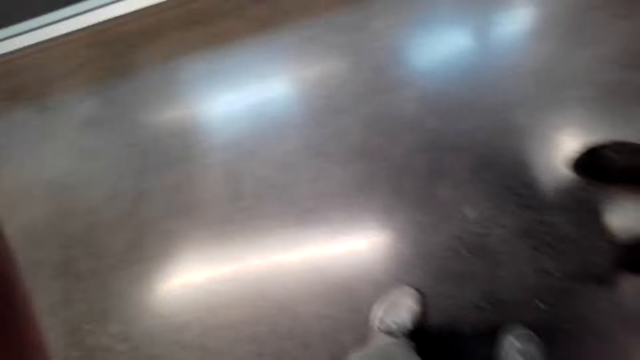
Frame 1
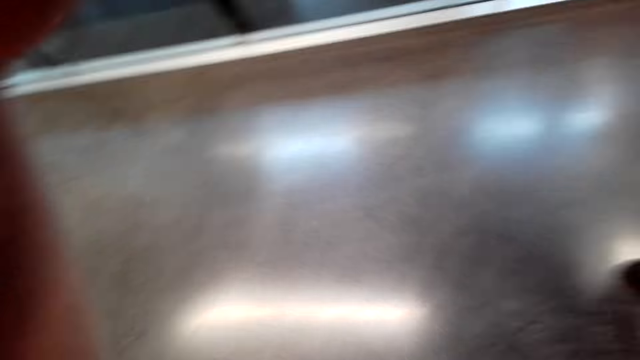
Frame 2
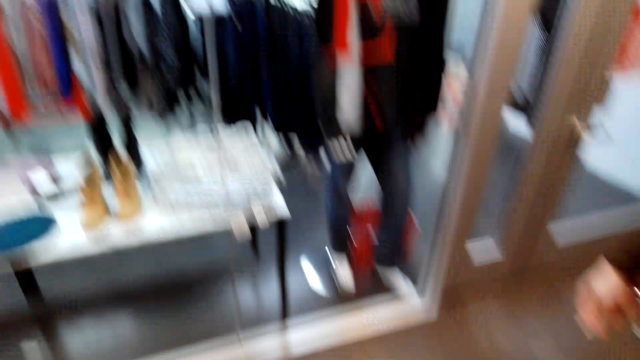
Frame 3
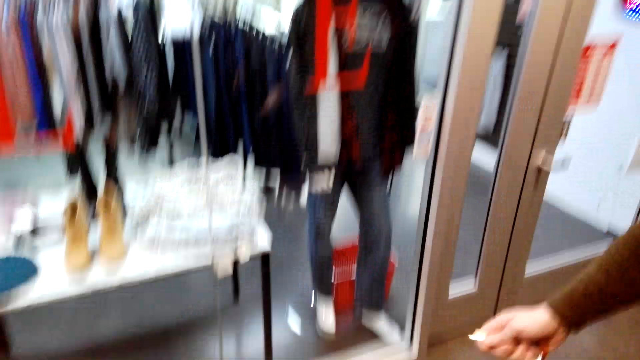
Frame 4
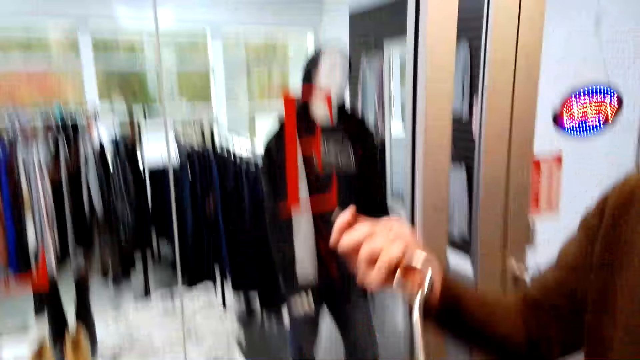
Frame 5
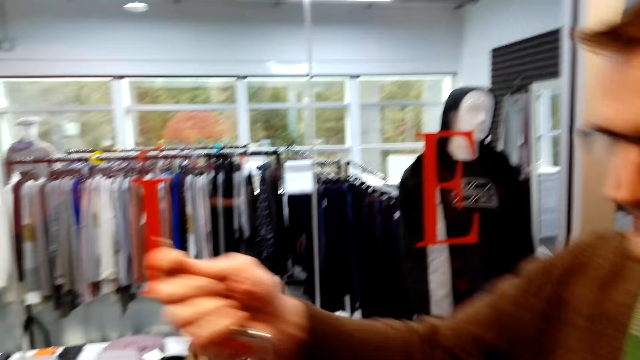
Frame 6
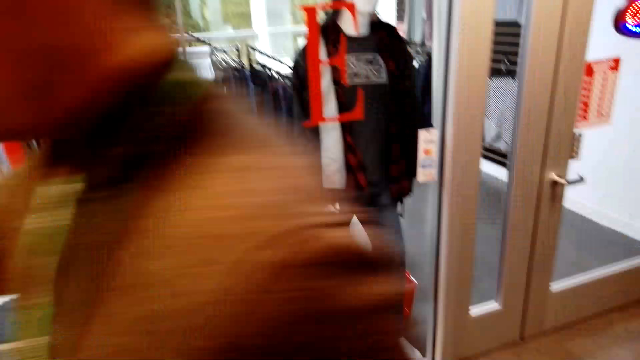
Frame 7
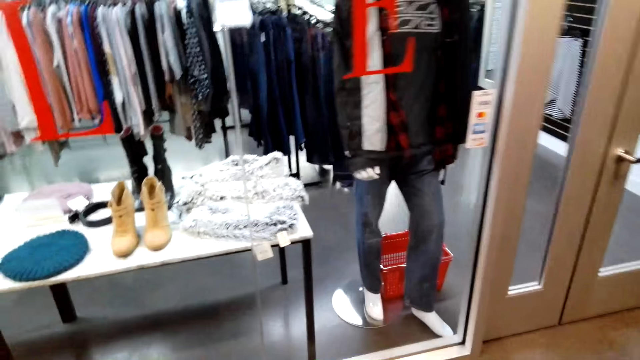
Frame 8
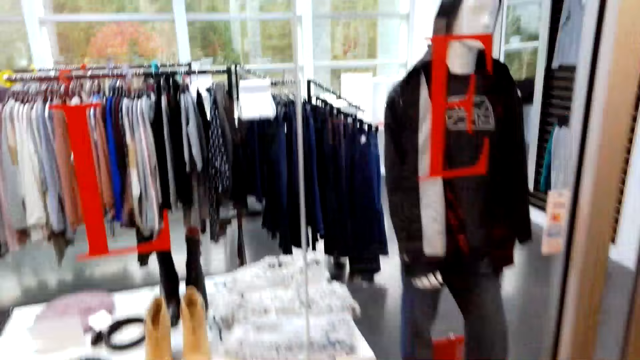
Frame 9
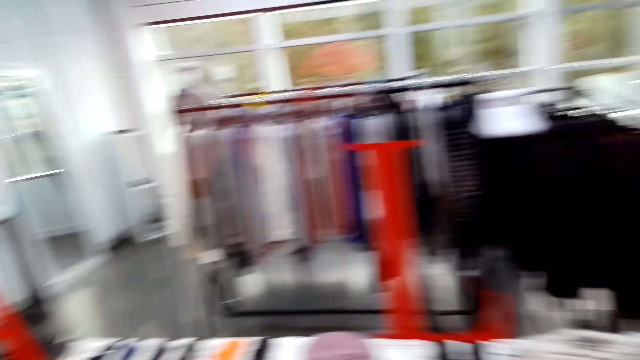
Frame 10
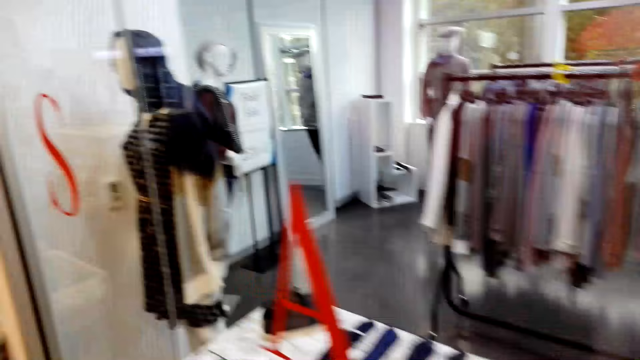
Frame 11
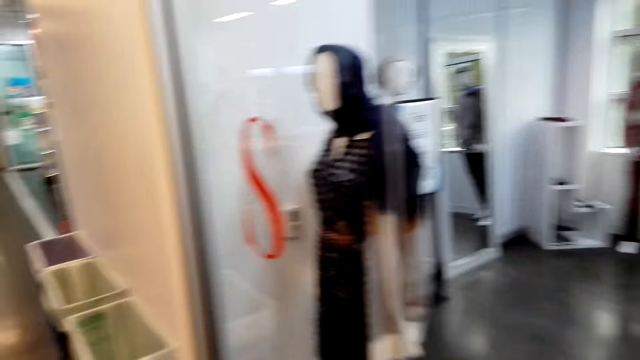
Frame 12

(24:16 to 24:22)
The camera wearer turns around. They look around. A man holds a key. The camera wearer turns to the side. The man walks.
